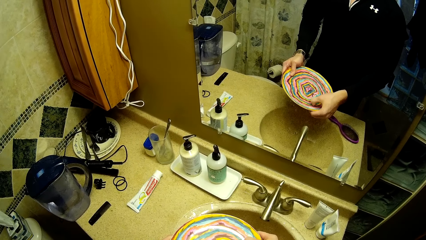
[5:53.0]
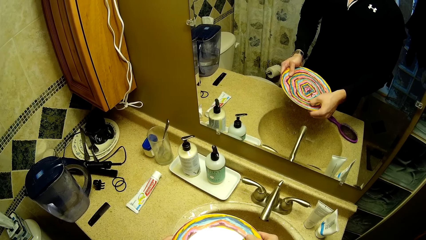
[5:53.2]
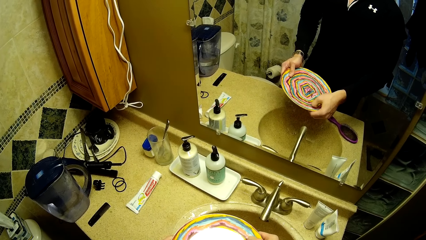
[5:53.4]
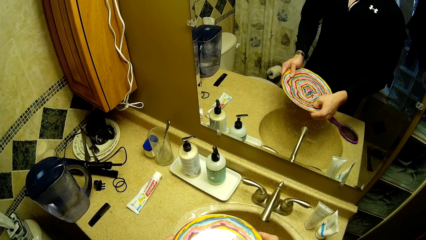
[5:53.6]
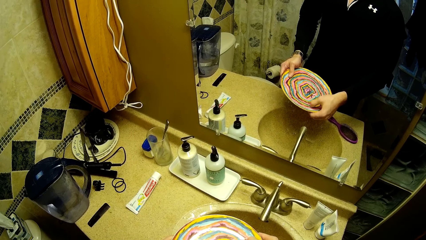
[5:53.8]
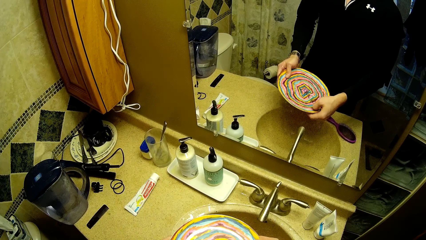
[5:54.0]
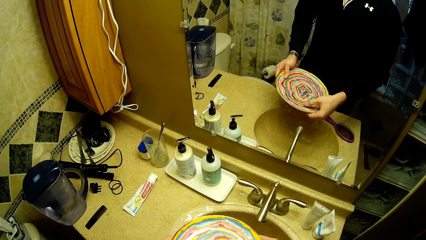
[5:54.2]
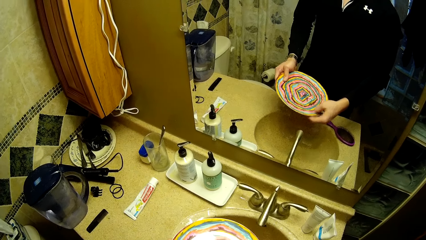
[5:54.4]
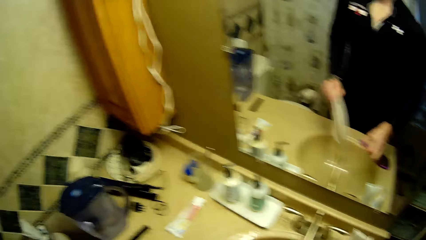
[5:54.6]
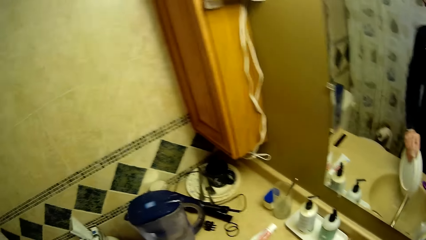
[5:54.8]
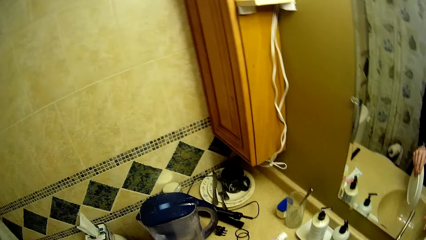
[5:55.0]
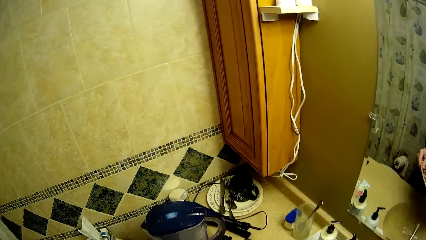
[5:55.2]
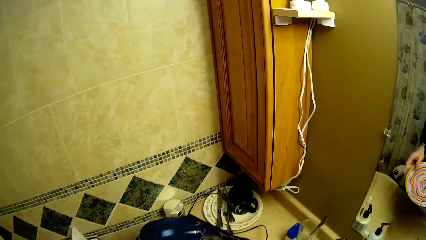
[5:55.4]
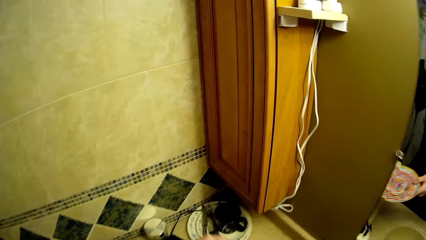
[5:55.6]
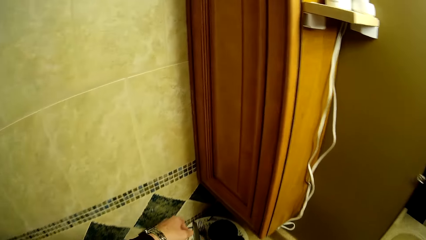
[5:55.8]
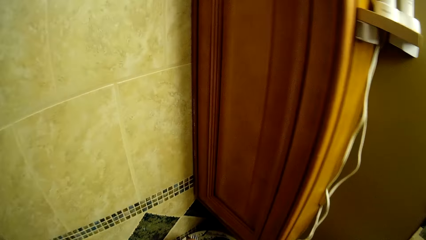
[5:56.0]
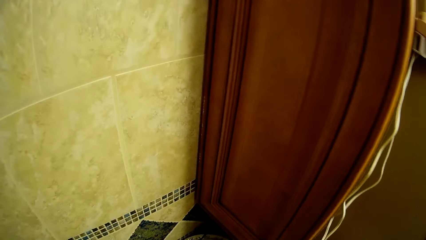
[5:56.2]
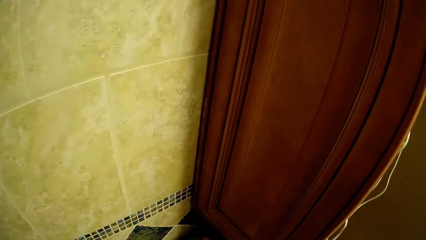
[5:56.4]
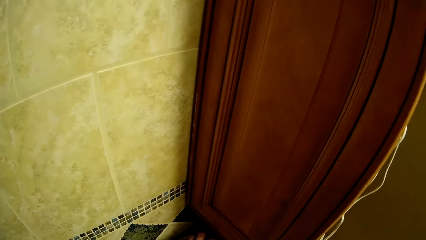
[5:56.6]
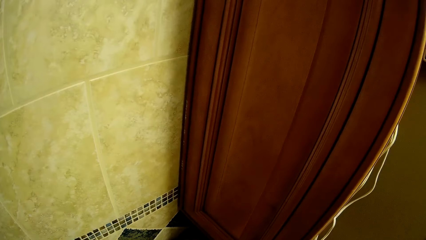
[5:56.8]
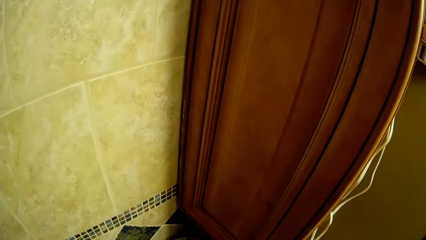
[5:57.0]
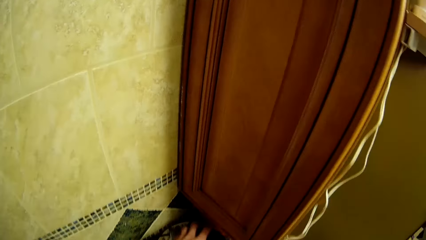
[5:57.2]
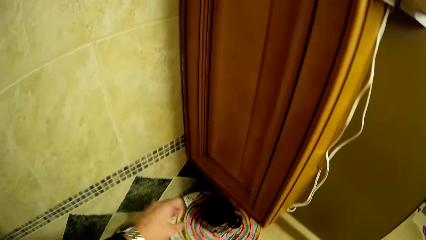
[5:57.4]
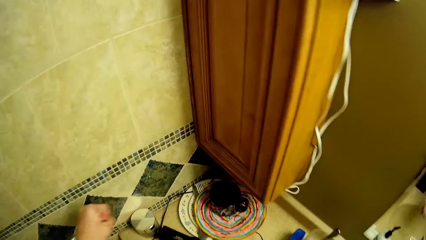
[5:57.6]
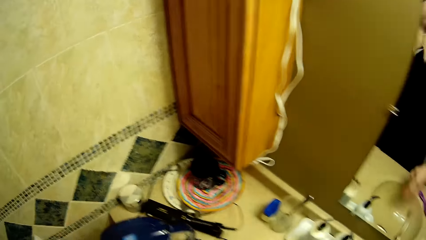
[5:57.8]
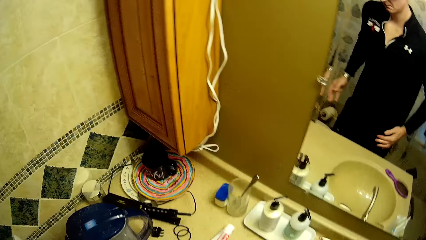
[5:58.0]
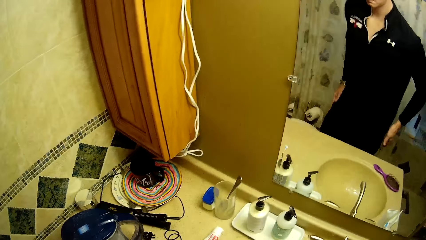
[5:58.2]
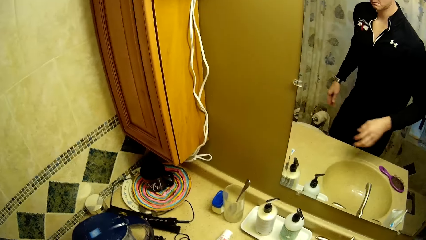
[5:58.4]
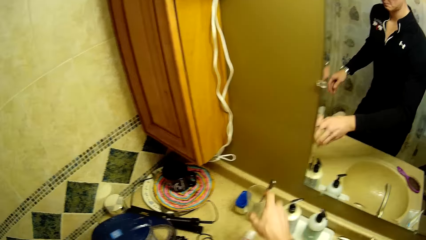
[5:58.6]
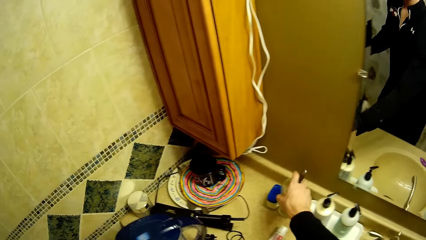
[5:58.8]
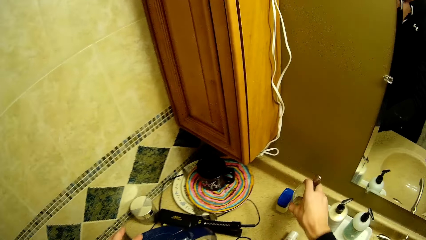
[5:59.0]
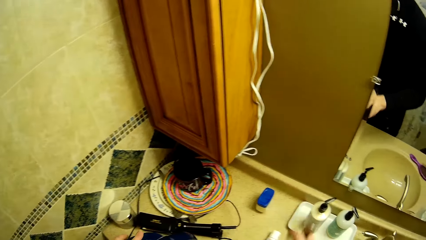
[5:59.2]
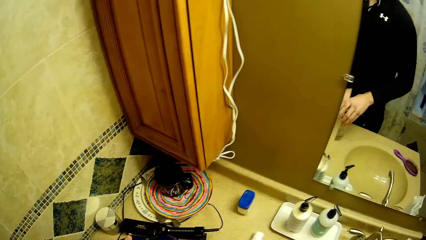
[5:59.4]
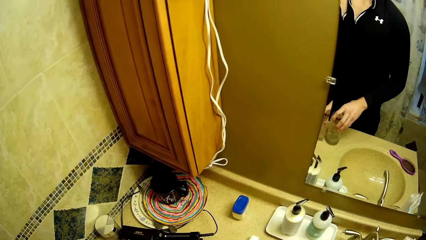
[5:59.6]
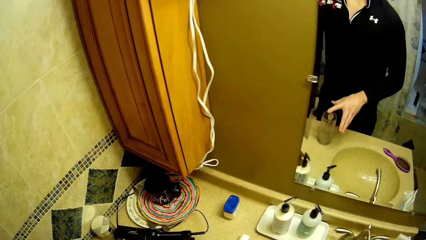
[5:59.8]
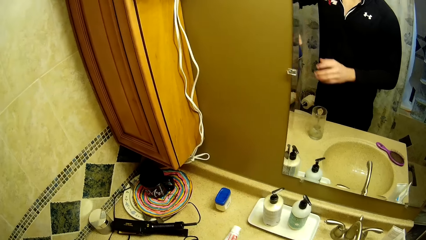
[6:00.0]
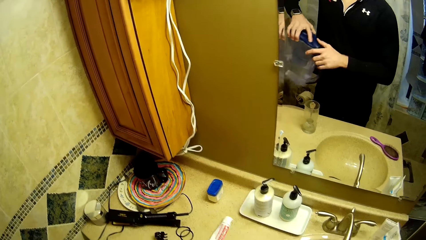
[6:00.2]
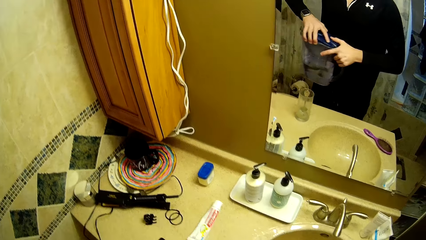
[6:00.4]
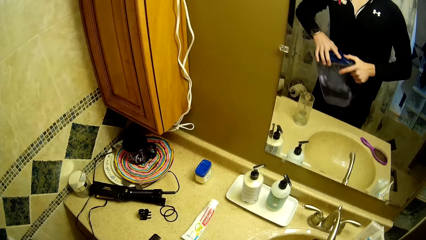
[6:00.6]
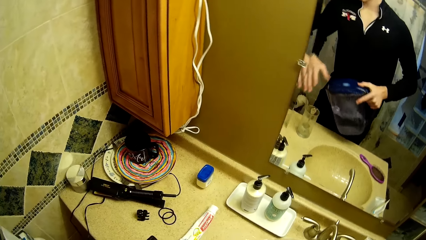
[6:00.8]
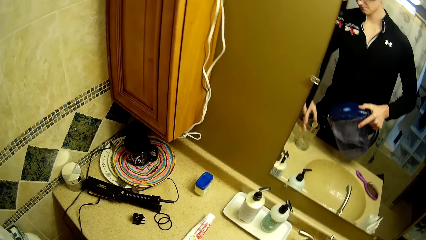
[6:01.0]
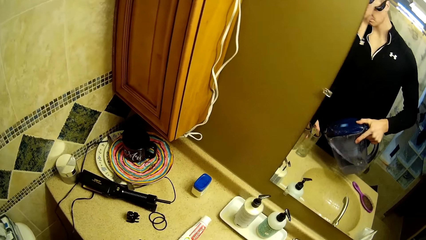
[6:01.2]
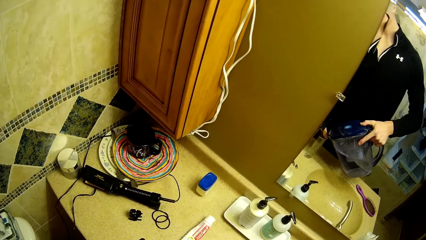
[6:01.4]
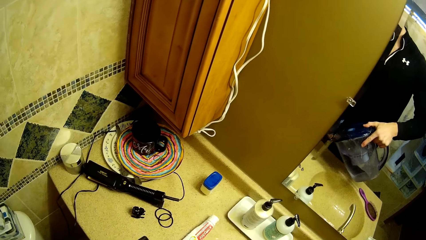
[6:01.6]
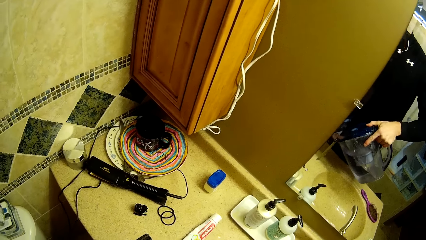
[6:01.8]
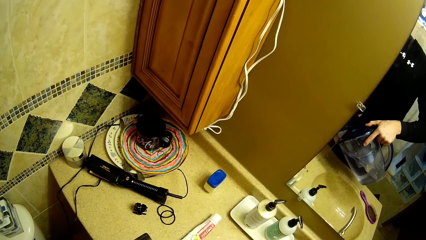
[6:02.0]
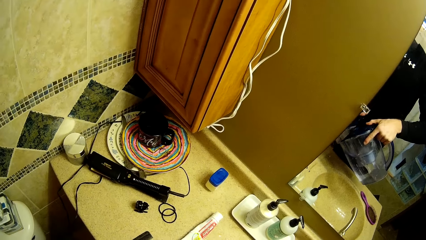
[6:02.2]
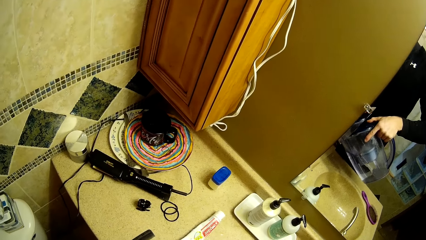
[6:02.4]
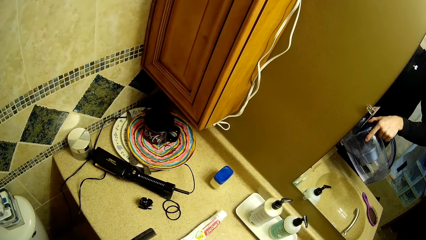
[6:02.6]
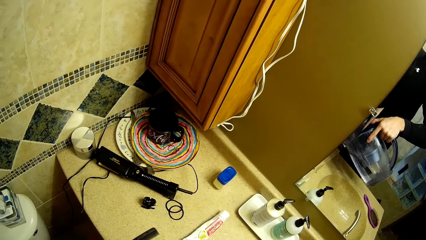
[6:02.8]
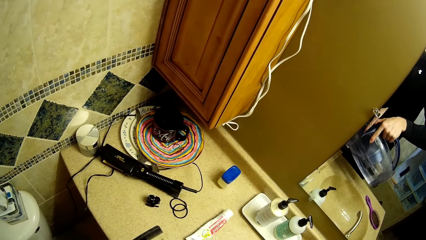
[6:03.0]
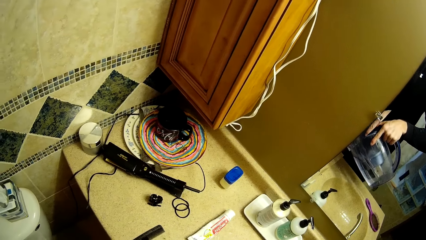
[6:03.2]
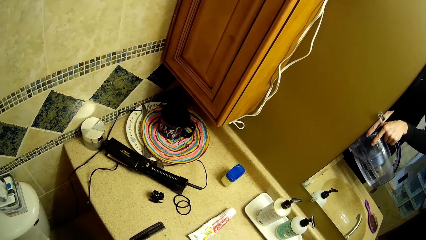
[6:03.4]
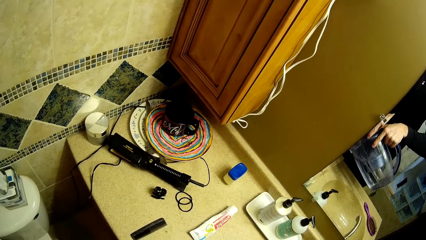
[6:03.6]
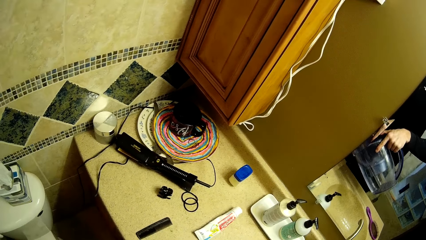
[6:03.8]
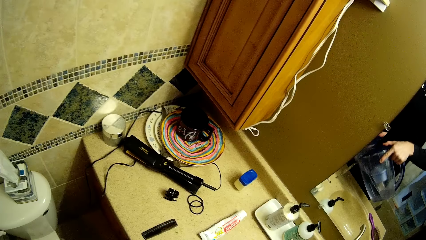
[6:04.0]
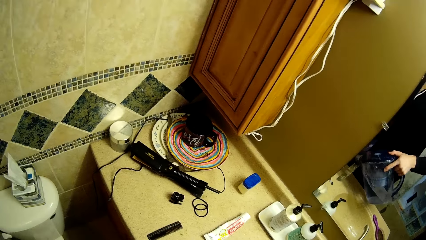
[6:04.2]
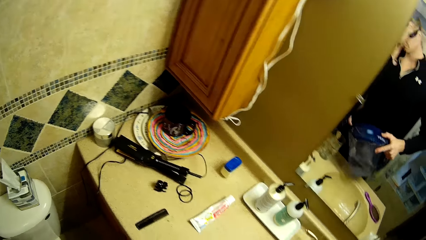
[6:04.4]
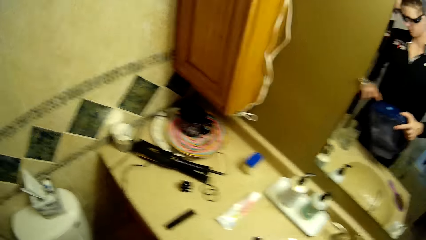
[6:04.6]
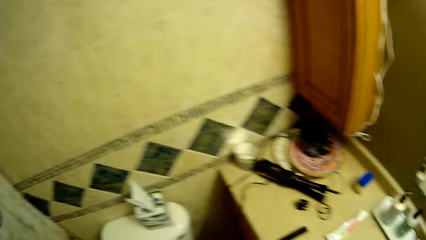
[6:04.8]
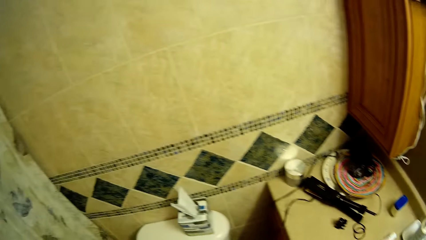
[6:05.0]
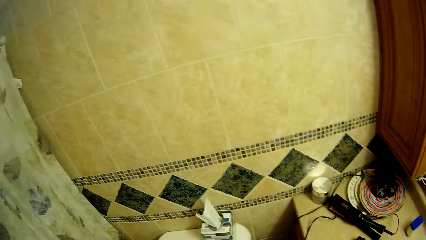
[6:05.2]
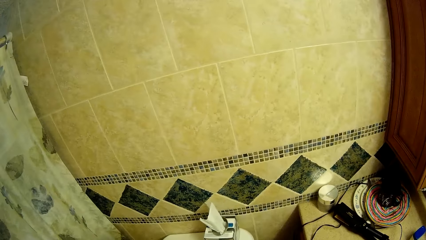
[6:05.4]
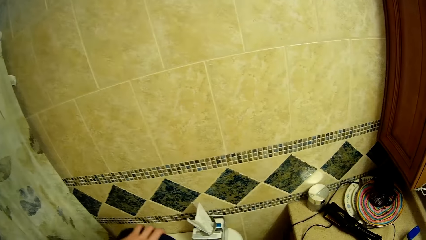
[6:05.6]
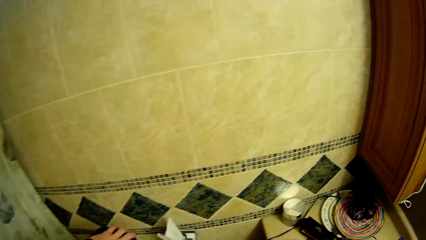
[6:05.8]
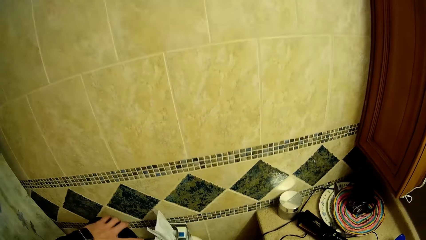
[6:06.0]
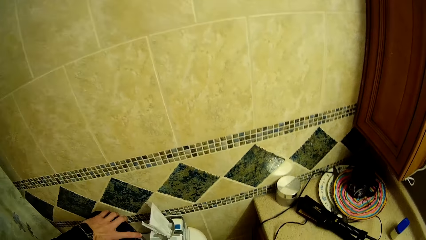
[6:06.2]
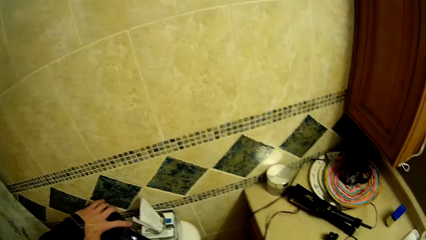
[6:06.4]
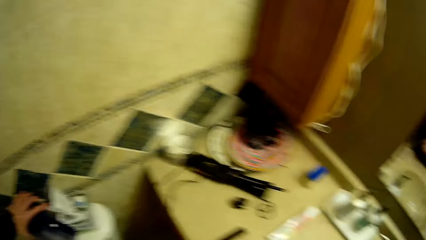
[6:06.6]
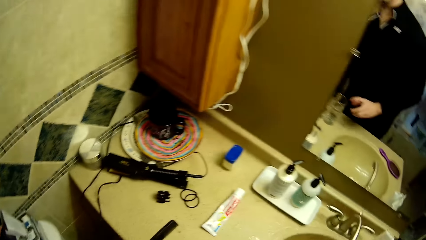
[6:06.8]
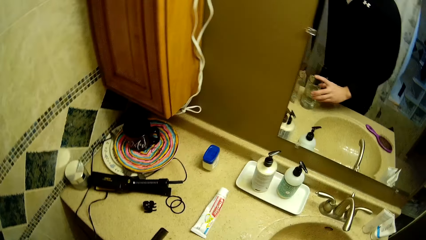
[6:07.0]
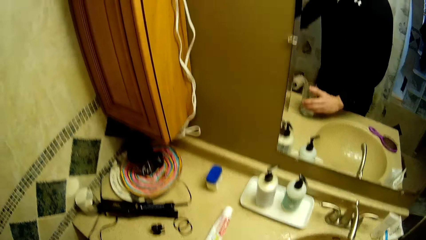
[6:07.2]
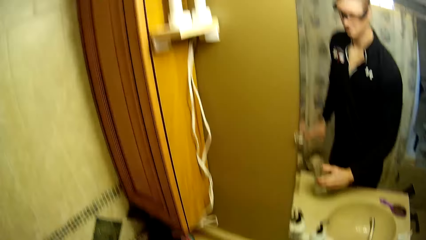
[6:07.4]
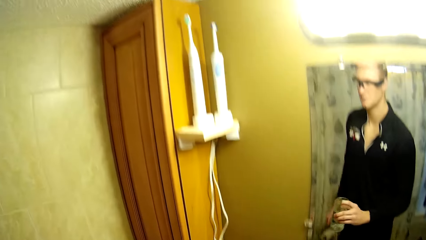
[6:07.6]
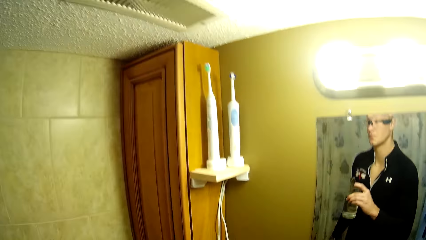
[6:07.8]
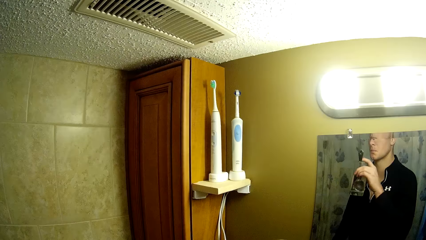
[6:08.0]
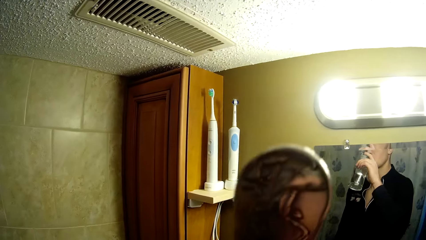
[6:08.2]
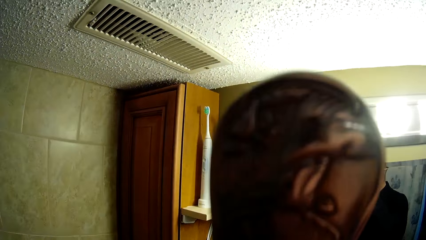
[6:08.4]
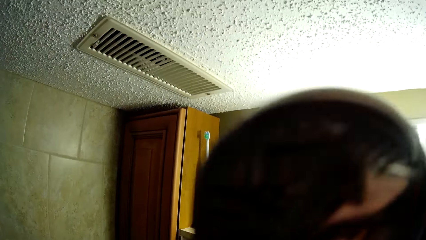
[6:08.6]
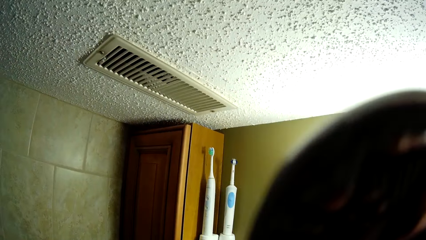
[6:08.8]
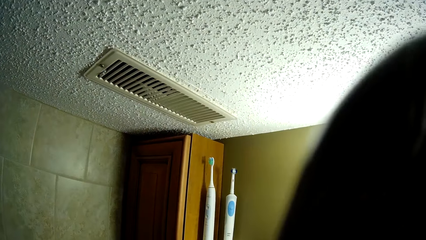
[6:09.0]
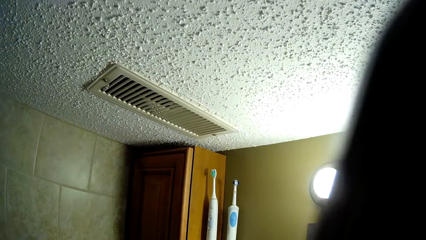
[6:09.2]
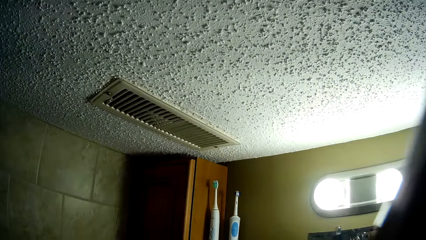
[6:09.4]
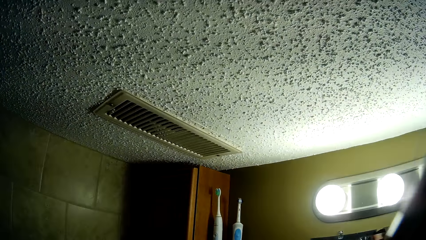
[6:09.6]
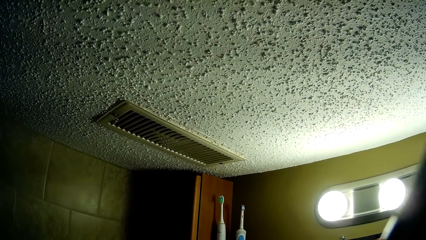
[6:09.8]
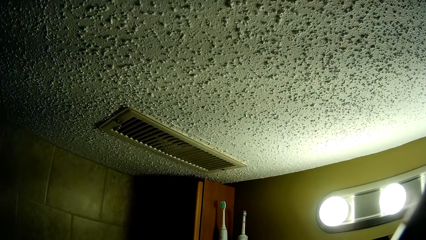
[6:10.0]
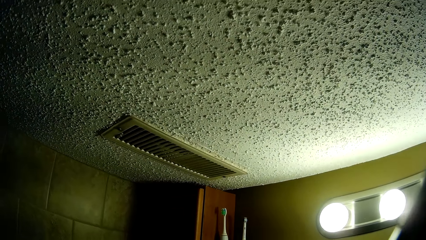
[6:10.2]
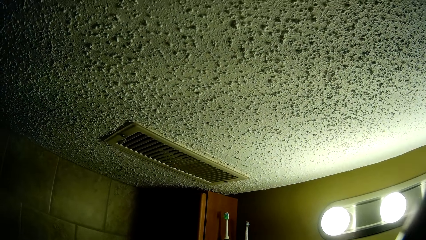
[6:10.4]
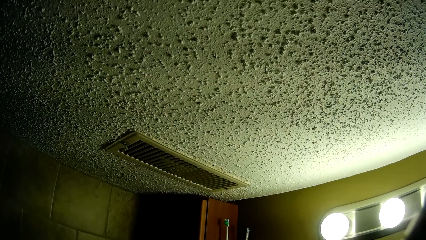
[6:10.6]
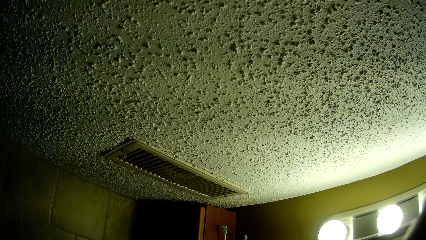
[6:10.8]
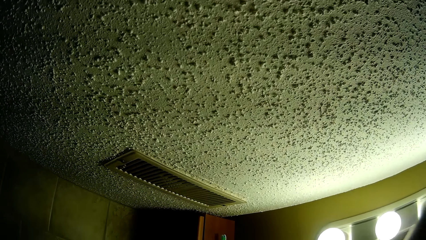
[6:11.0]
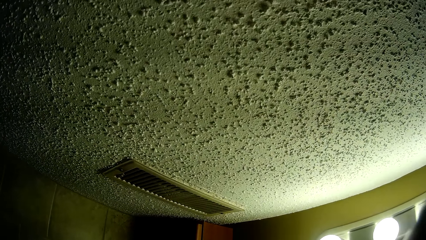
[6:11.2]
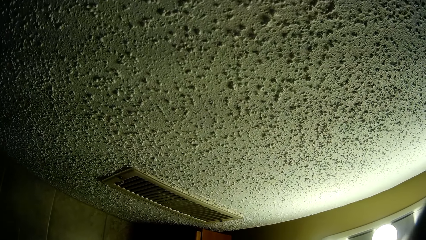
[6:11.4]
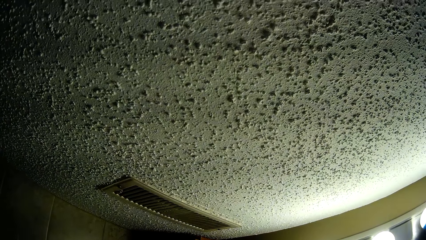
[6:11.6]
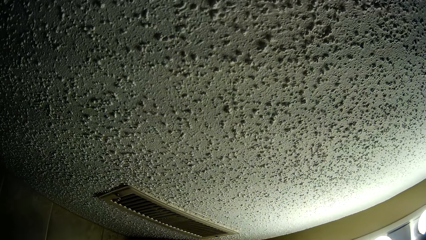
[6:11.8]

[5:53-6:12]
The camera wearer drops the plate on the worktop. They take a glass cup from the worktop with the right hand. They pick the jug. They open the jug with the left hand. They pour water into the glass cup from the jug. They drop the jug on a table. They drink water from the glass cup.
